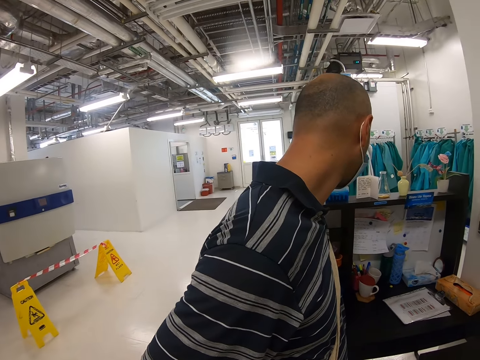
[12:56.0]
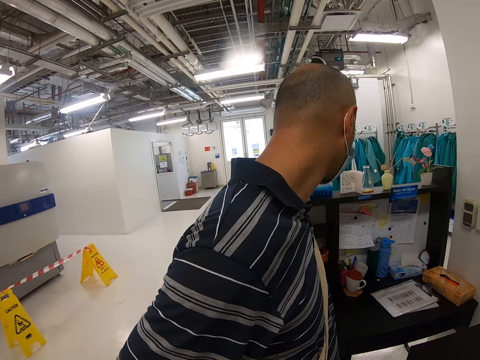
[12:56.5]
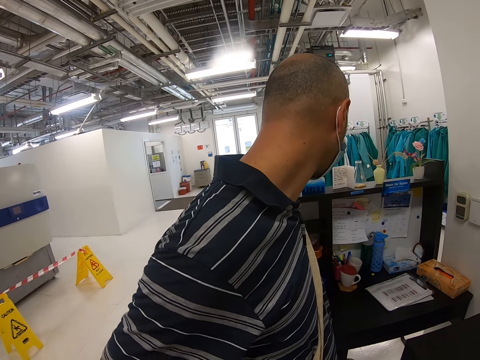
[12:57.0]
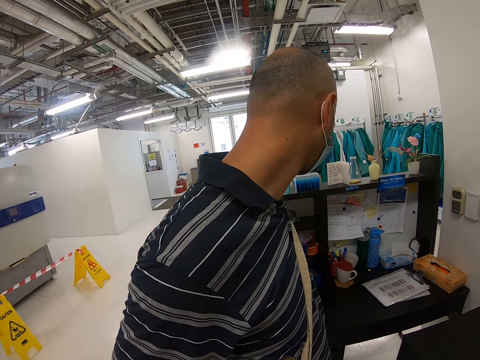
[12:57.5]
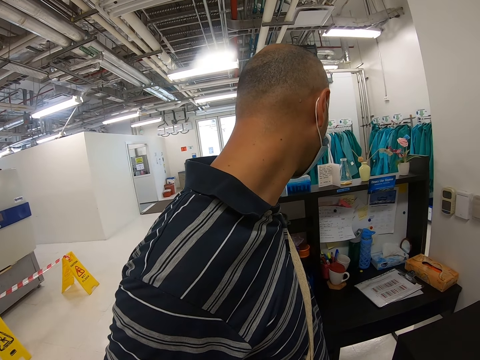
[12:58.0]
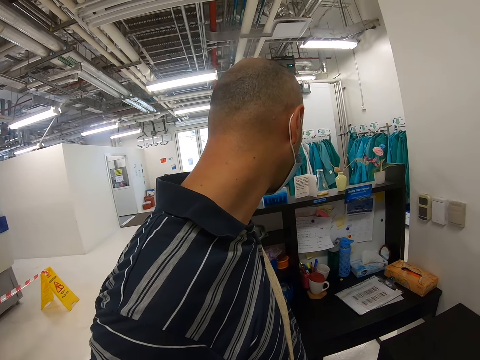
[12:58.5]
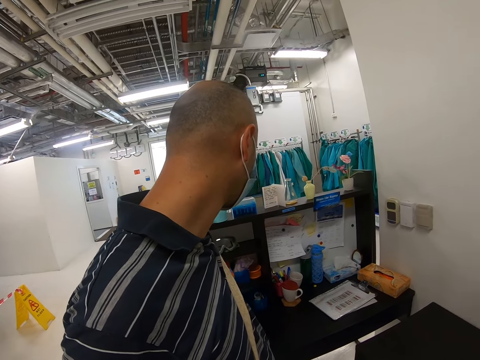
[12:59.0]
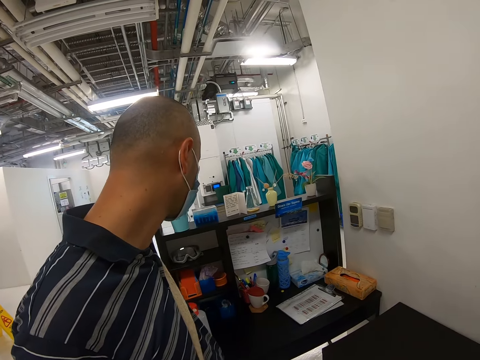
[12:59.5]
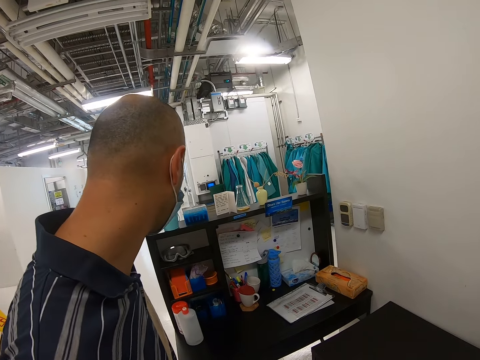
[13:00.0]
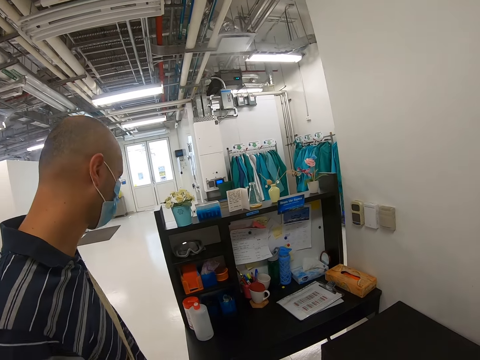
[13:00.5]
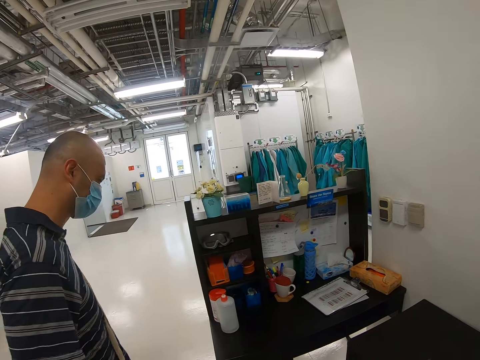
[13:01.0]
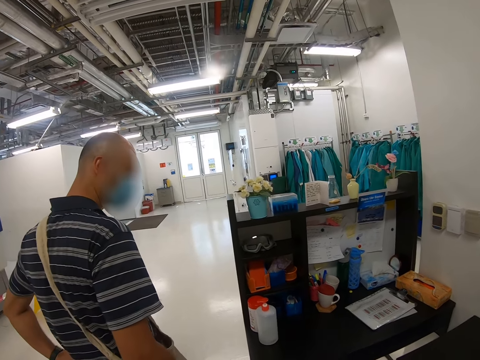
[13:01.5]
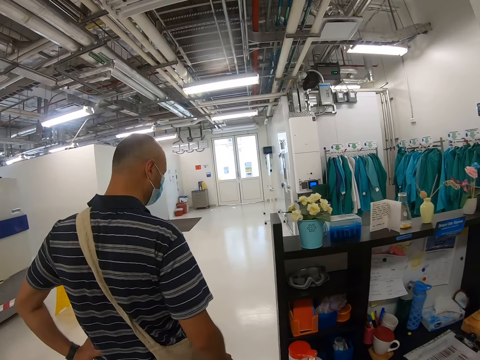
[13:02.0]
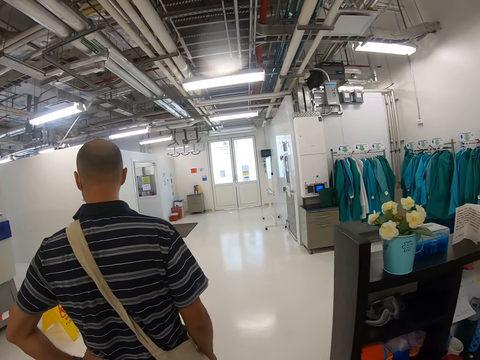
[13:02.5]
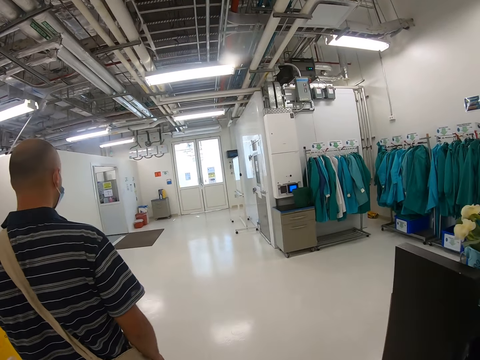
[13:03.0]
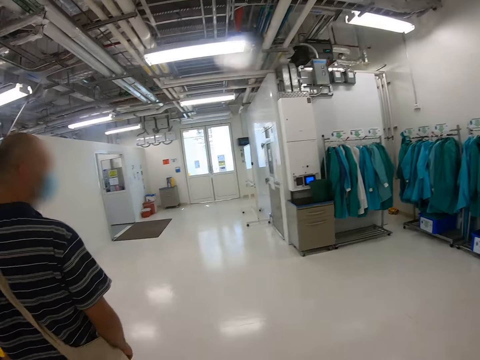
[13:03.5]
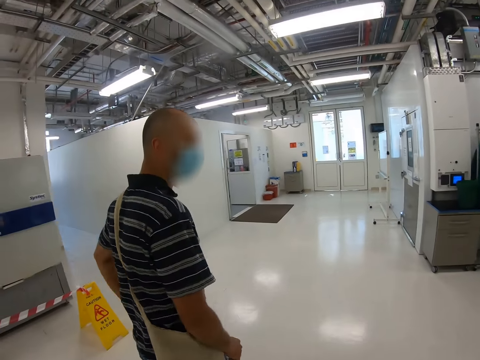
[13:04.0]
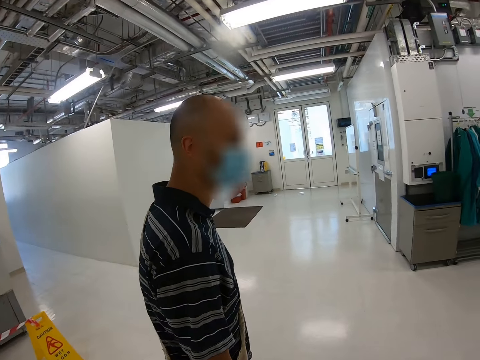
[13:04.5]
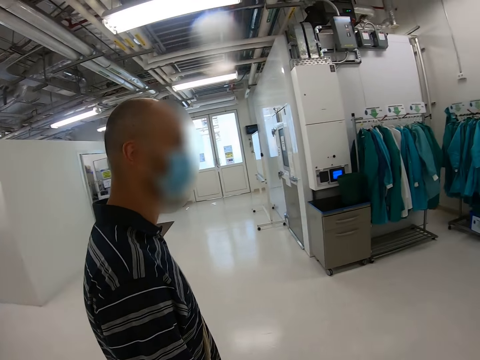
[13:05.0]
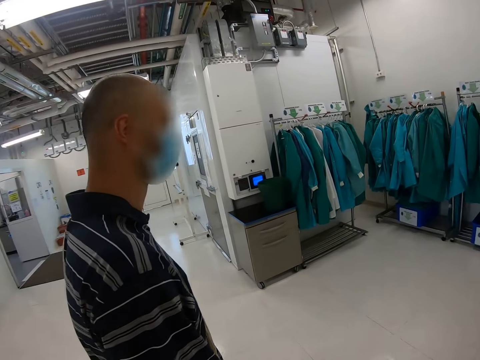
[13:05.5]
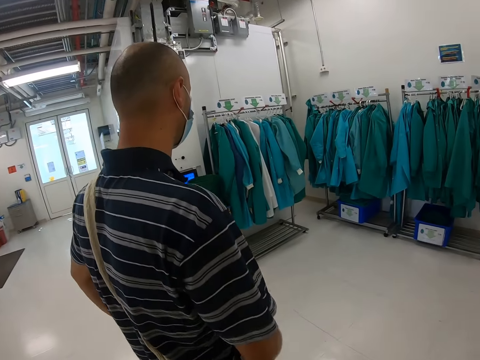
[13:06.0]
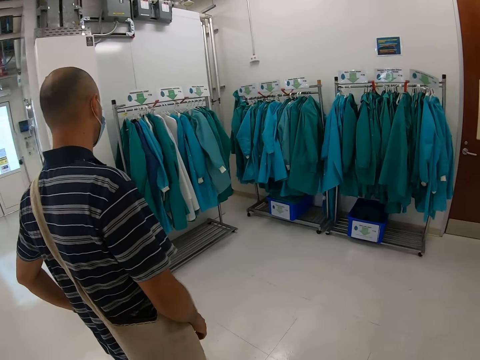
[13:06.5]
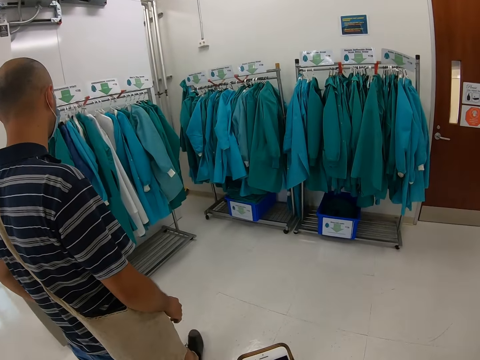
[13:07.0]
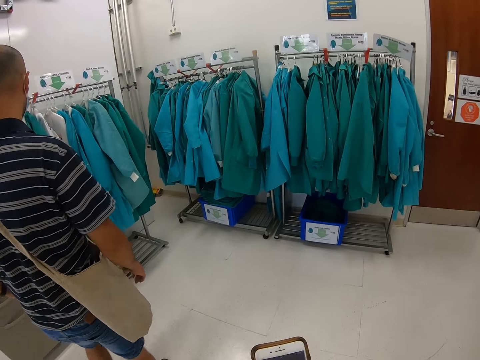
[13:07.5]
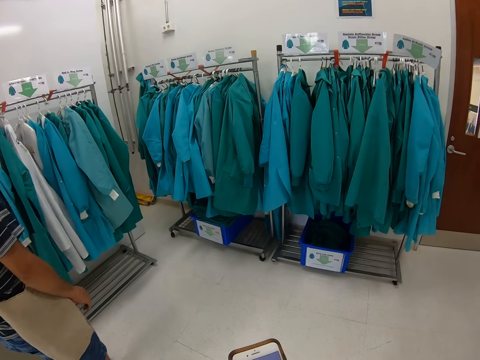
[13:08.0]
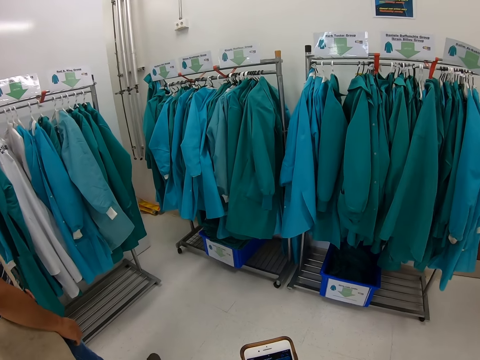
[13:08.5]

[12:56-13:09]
A man looks towards the shelves. The man and the camera wearer move around the building. The man walks towards the coats.

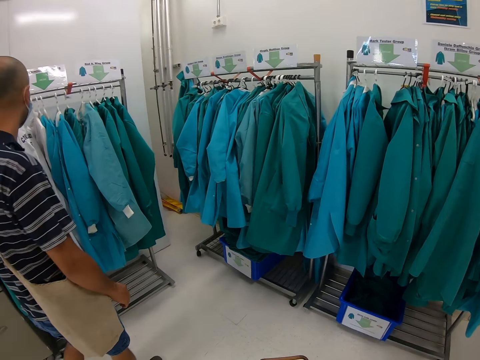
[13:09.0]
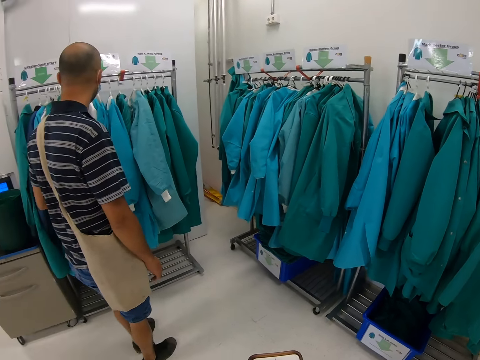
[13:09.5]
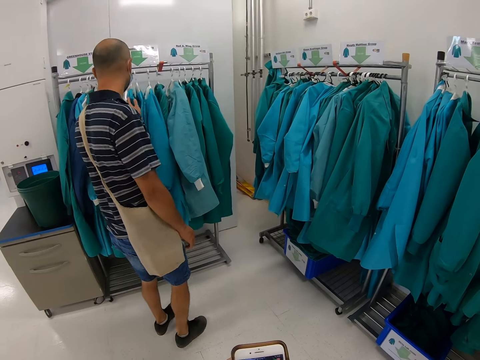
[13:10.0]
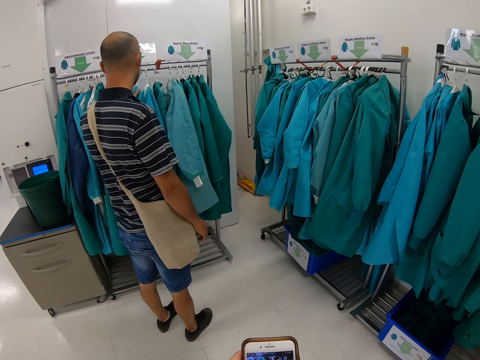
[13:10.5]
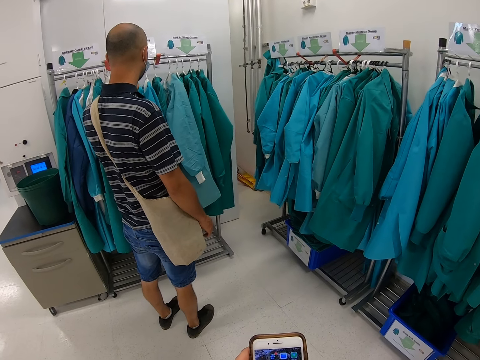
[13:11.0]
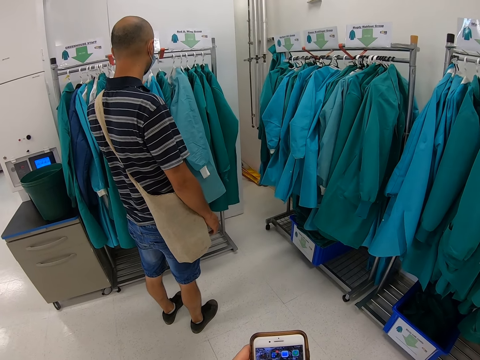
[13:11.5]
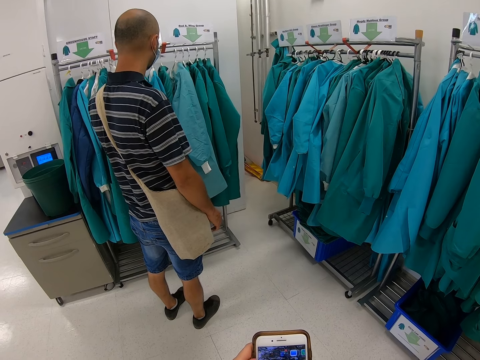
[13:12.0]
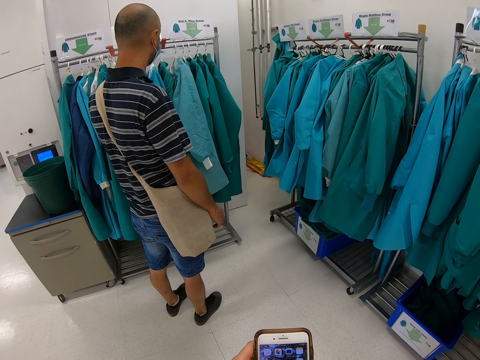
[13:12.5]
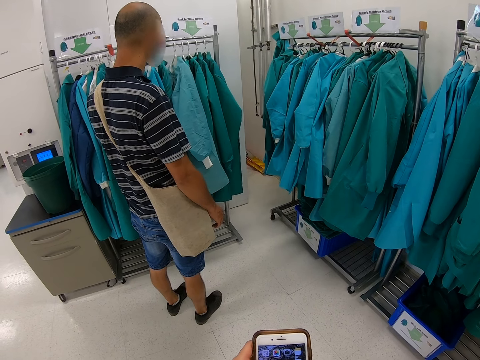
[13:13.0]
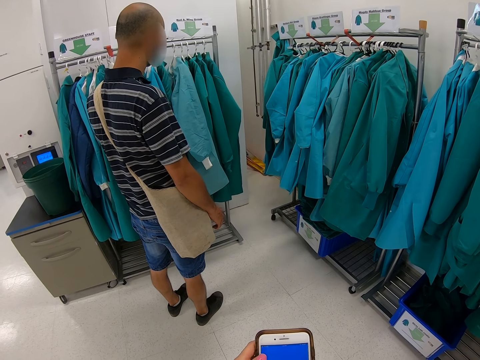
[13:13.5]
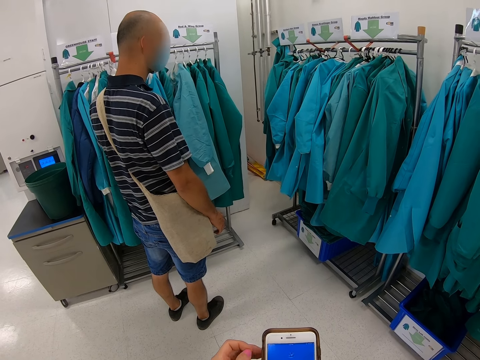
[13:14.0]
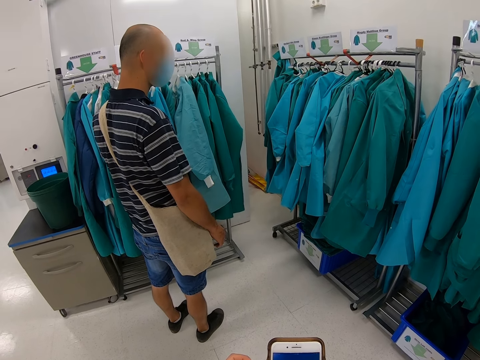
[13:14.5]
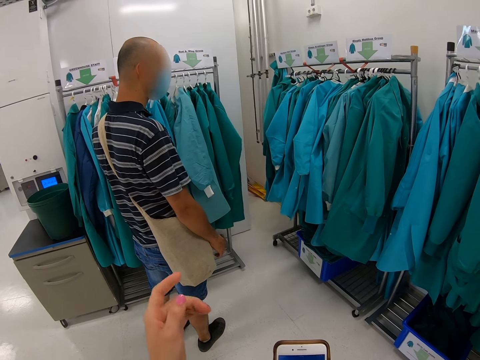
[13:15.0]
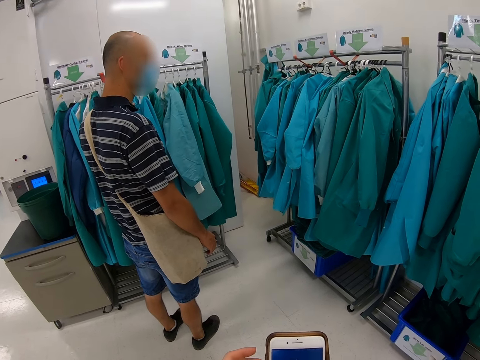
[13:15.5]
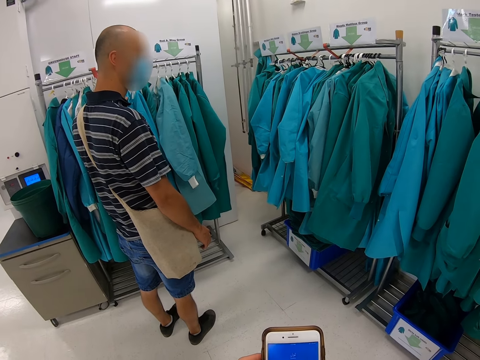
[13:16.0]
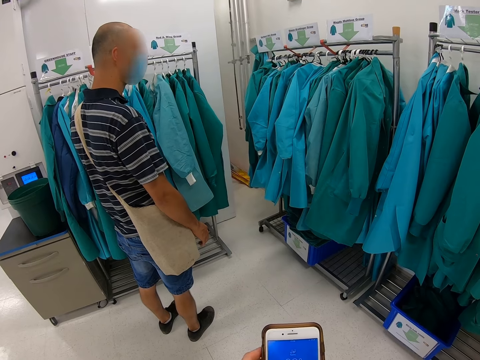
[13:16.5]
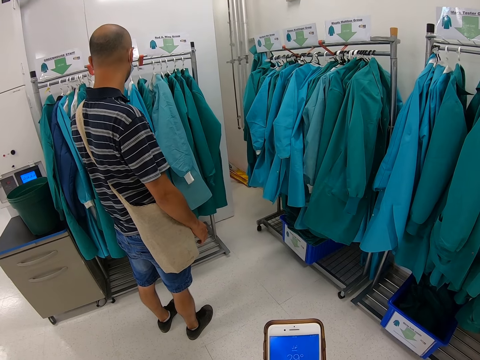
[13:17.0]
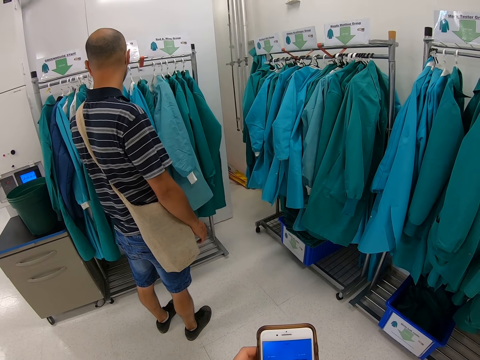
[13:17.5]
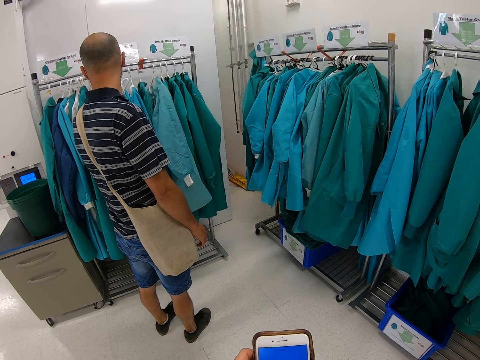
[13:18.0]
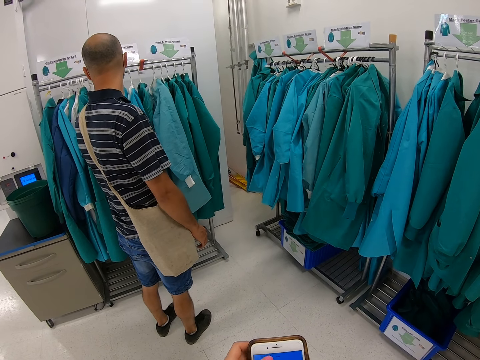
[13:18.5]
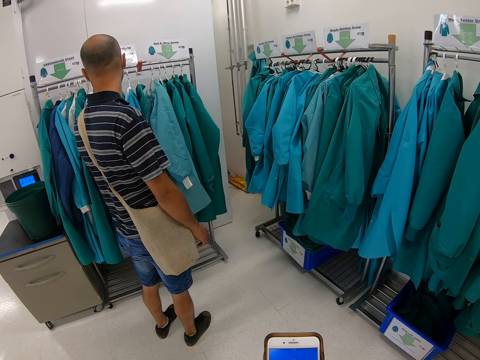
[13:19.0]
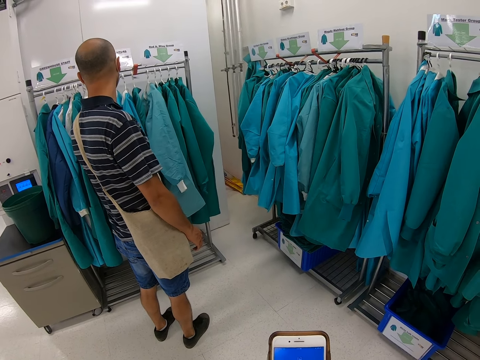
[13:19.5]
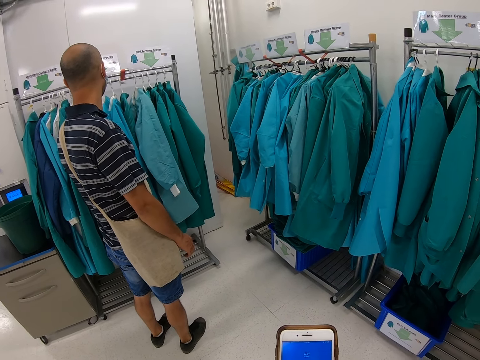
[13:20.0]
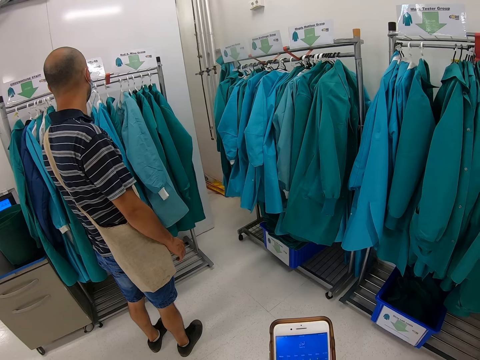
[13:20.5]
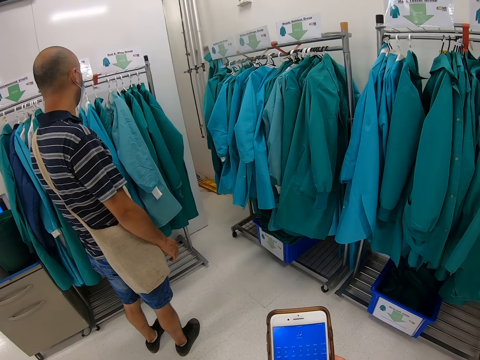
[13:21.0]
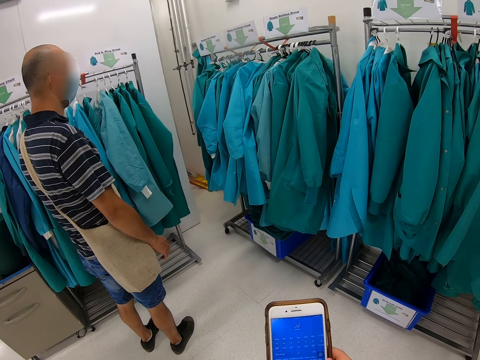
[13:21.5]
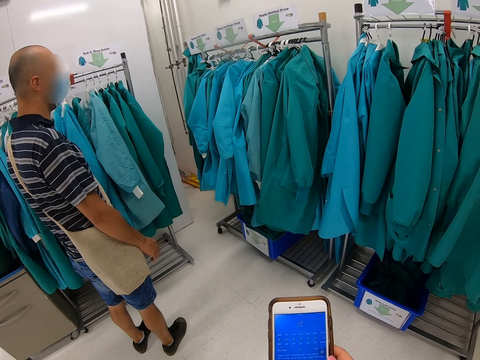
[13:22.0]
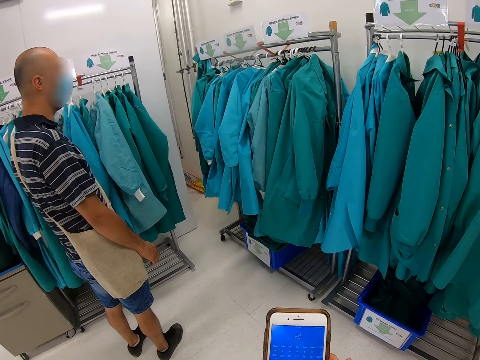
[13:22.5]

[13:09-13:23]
The camera wearer grabs the coat with the left hand. They scroll the phone. They point towards the jackets. They scroll the phone.
